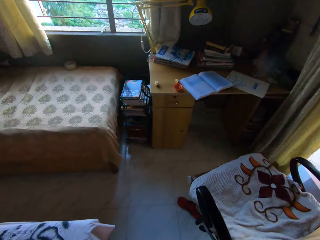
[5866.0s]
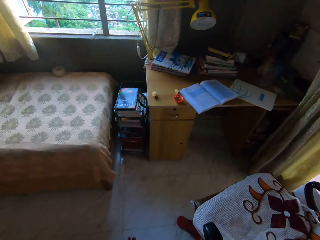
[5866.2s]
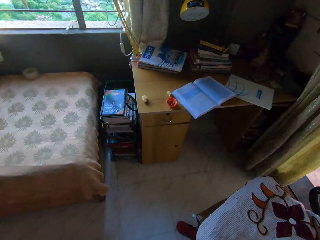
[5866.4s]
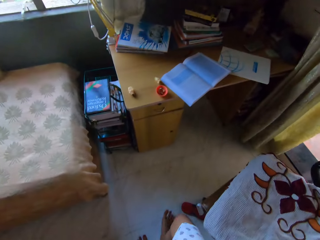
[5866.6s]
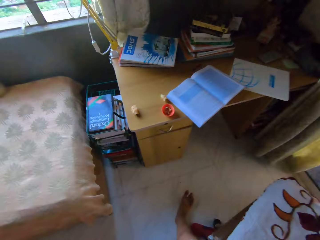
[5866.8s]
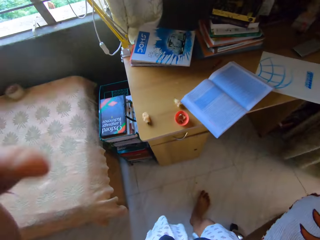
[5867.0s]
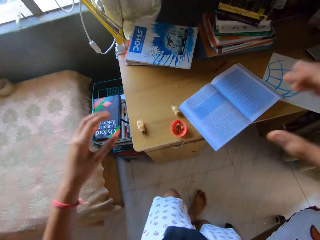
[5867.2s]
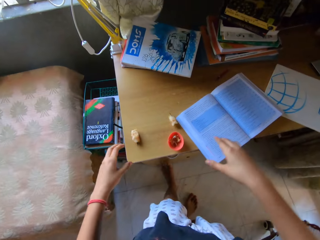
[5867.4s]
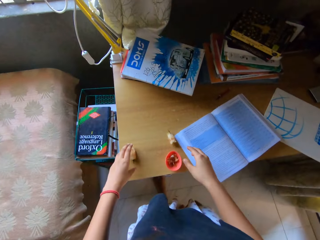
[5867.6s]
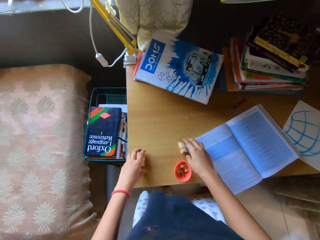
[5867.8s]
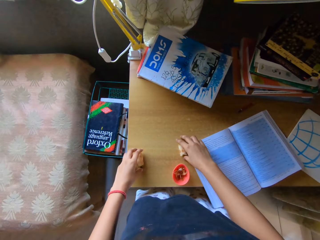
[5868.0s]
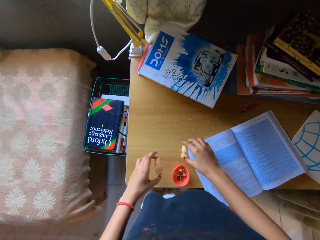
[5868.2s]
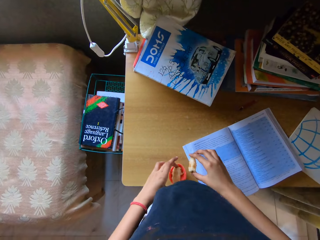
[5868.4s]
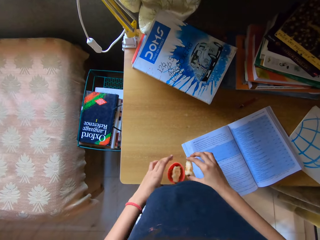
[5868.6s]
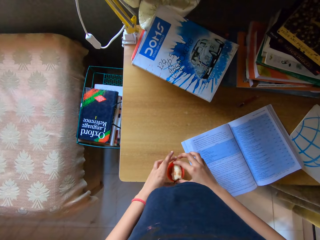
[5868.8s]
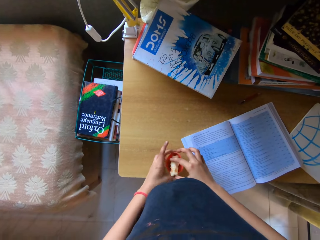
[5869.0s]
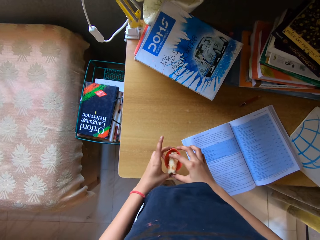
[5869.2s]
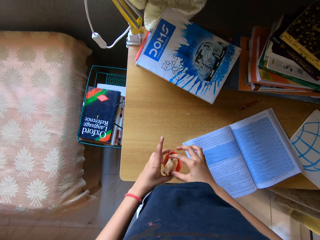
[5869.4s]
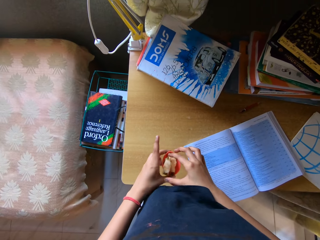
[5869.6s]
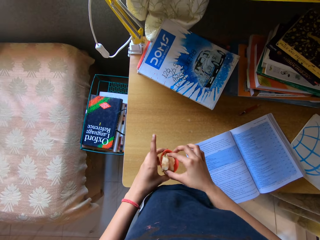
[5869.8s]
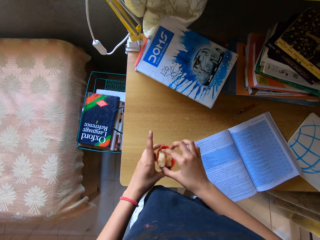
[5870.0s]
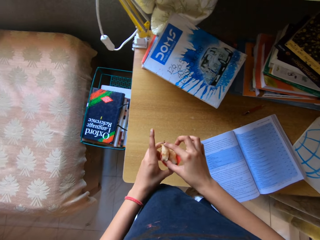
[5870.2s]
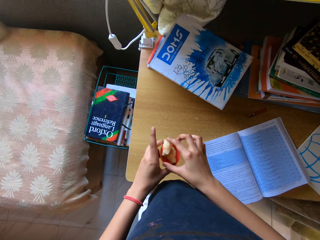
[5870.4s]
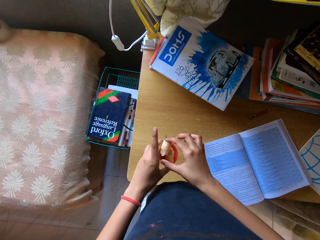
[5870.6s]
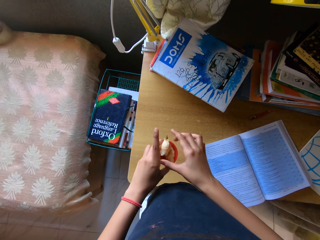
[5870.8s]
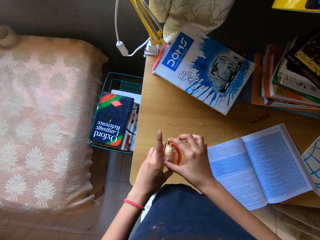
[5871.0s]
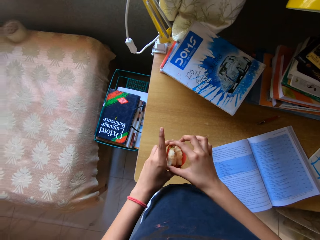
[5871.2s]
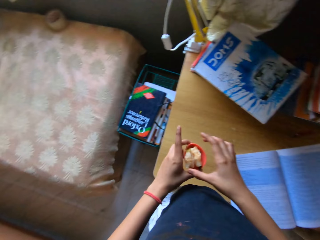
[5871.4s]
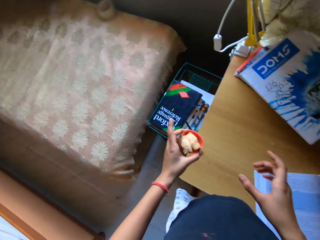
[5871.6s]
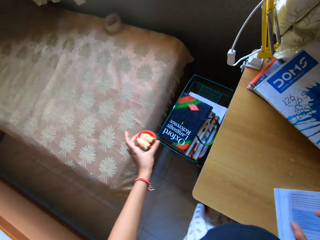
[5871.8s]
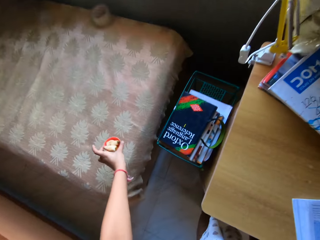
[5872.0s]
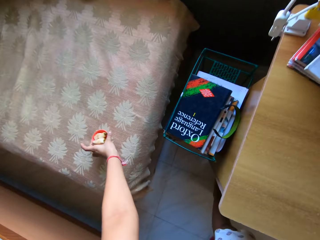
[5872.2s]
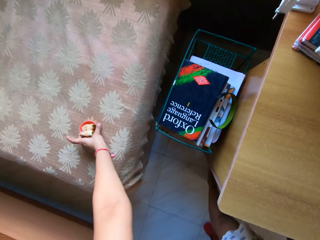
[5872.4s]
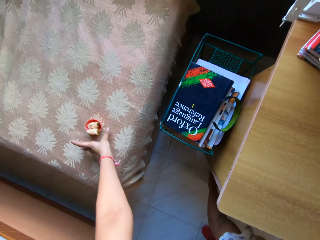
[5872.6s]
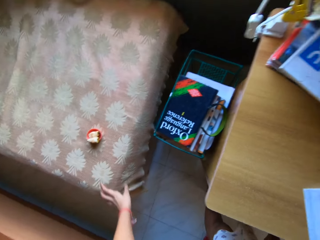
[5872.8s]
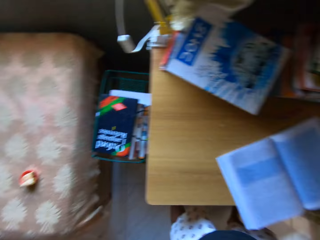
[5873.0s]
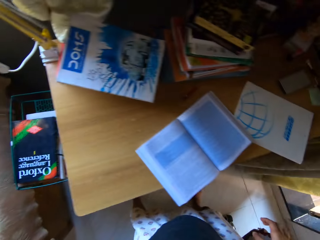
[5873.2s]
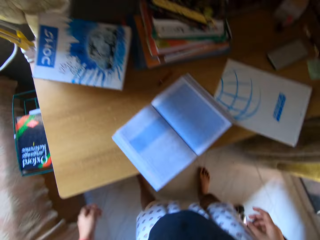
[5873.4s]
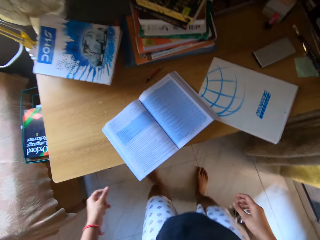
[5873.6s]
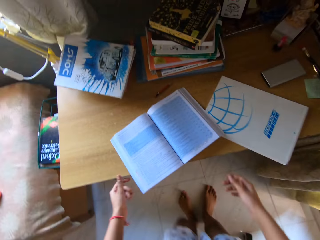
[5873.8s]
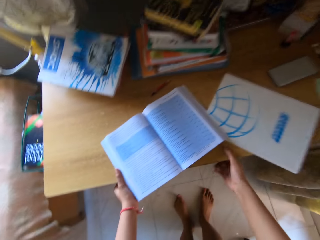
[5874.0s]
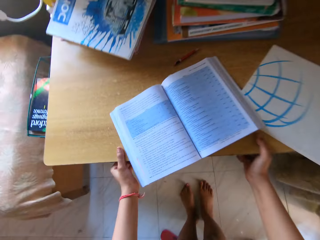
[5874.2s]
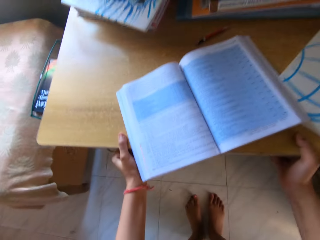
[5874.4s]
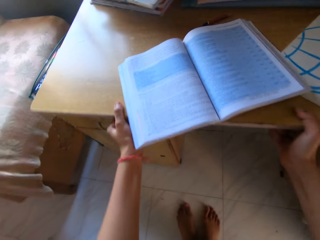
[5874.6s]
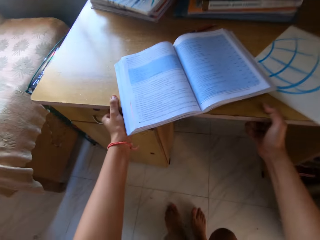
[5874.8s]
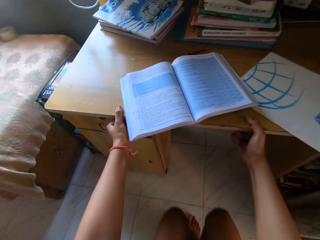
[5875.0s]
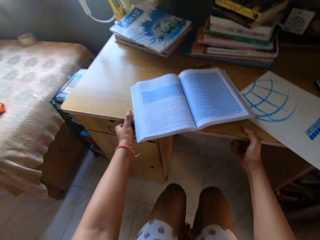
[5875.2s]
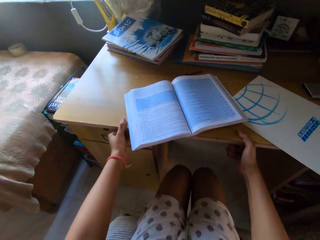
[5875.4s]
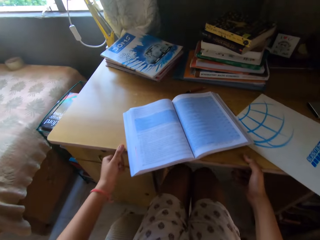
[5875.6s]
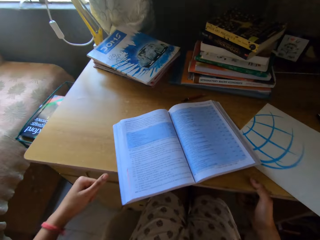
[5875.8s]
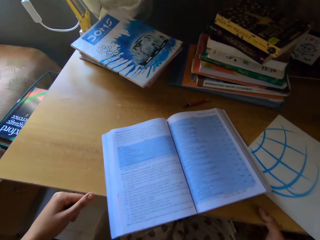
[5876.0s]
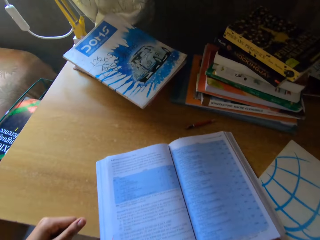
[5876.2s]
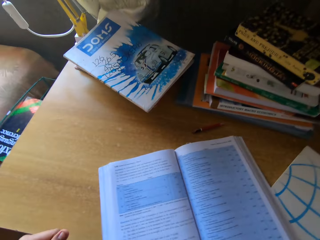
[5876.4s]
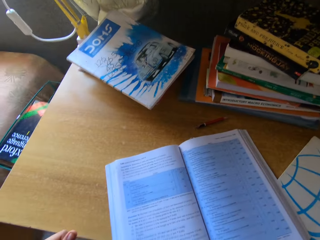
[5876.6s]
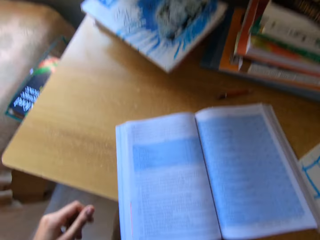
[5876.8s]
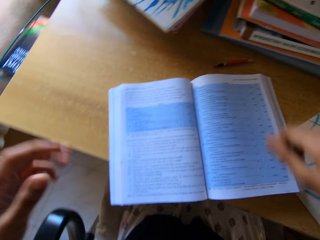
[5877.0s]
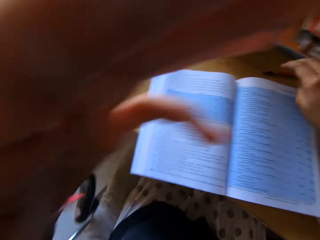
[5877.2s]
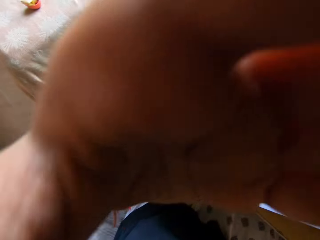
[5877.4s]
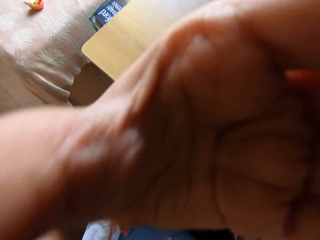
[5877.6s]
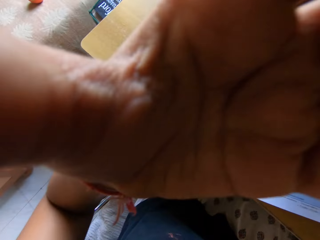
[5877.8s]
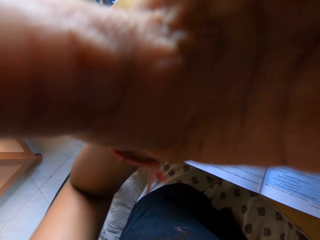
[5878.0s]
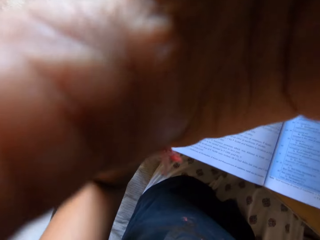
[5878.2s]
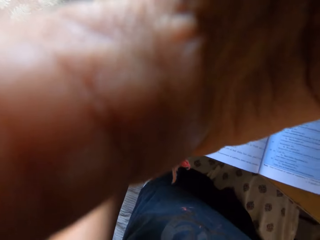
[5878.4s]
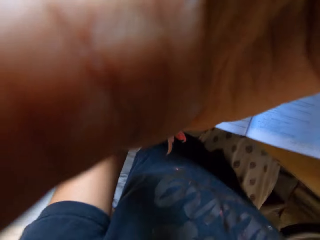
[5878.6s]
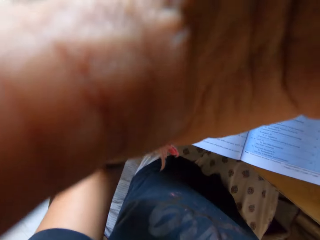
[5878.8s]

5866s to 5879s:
The camera wearer takes the apple remains on the table. They drop the apple remains in a tin or lid. They take the tin. They adjust the apple remains on the tin. They put the tin on the mattress. They turn to the desk. They touch the table with the hand. They sit on the chair. They move with the chair. They touch the face. They move the hands. They adjust the camera.

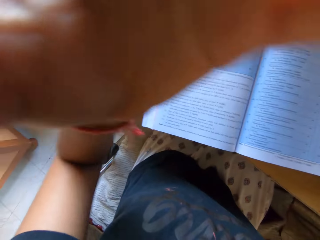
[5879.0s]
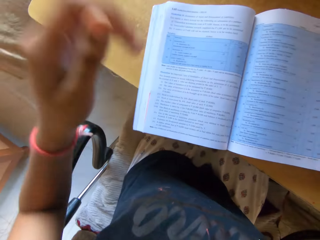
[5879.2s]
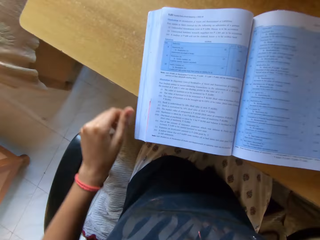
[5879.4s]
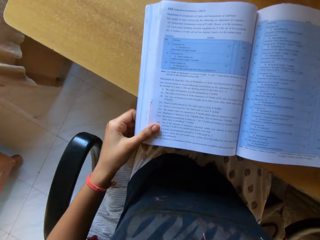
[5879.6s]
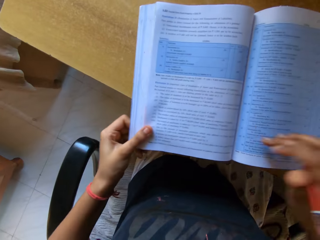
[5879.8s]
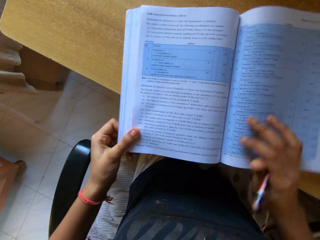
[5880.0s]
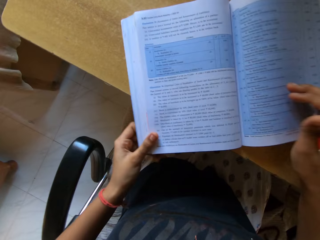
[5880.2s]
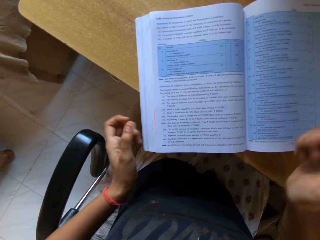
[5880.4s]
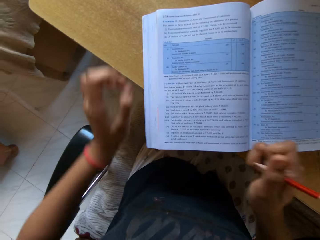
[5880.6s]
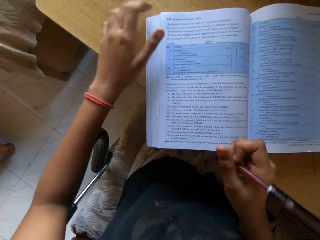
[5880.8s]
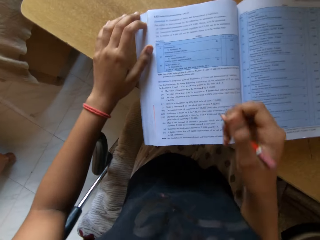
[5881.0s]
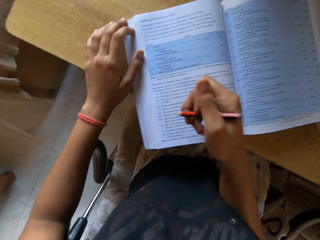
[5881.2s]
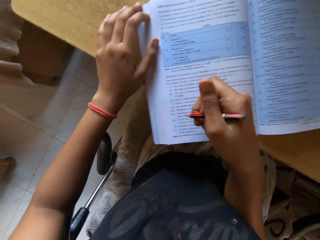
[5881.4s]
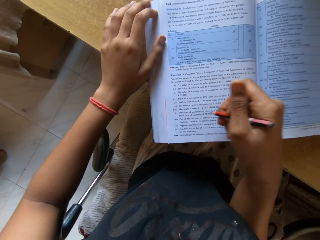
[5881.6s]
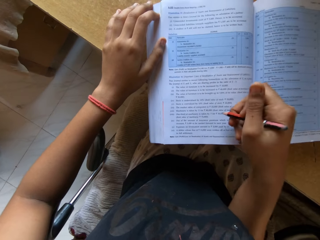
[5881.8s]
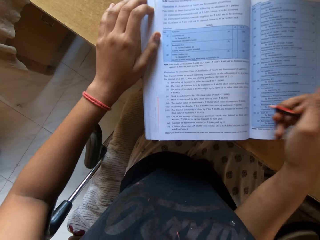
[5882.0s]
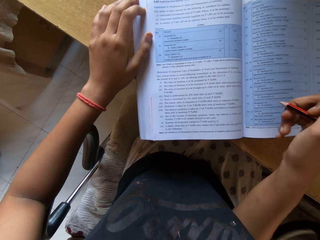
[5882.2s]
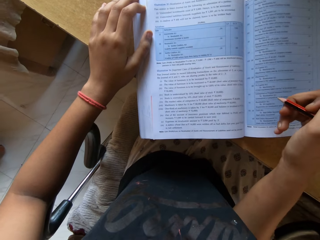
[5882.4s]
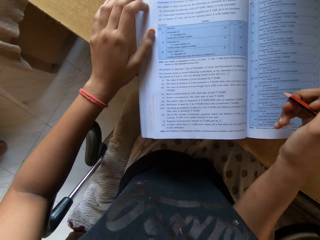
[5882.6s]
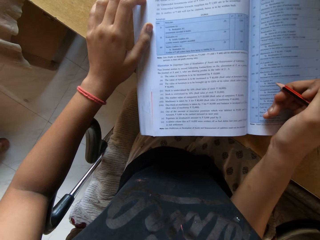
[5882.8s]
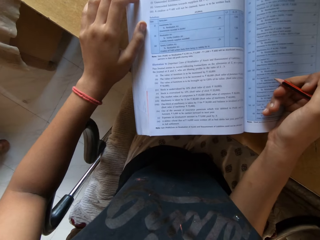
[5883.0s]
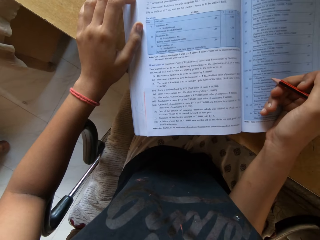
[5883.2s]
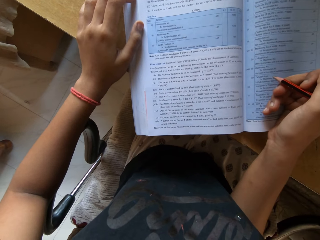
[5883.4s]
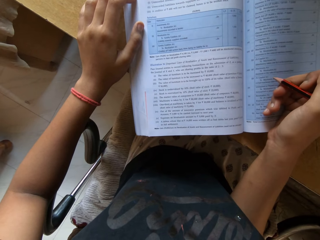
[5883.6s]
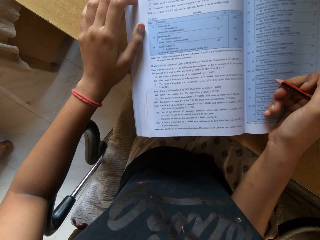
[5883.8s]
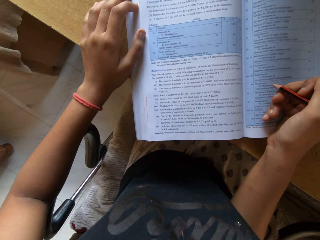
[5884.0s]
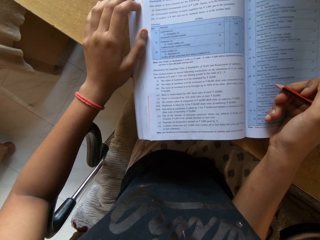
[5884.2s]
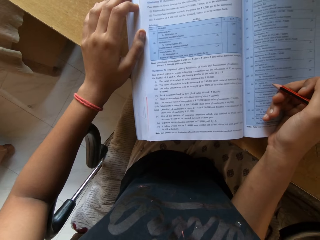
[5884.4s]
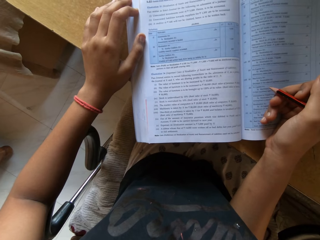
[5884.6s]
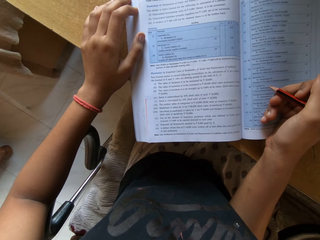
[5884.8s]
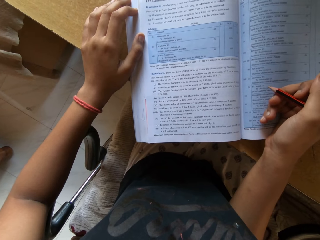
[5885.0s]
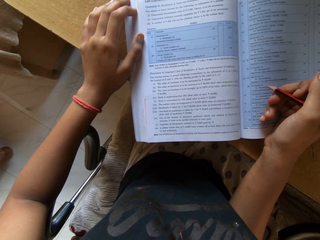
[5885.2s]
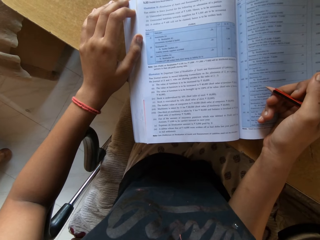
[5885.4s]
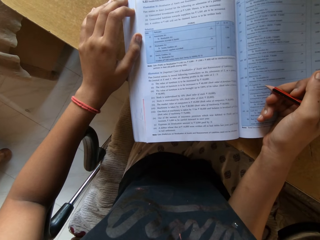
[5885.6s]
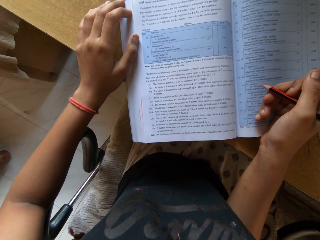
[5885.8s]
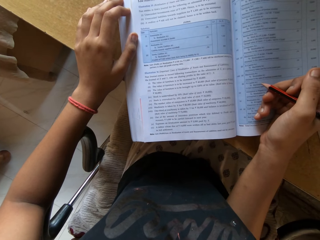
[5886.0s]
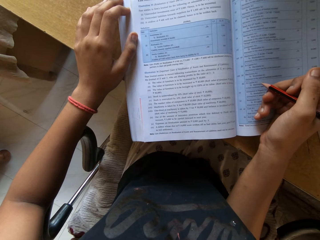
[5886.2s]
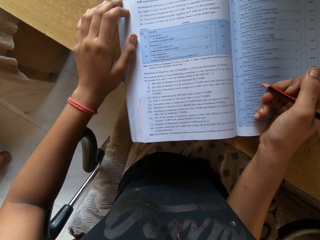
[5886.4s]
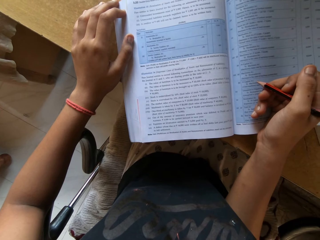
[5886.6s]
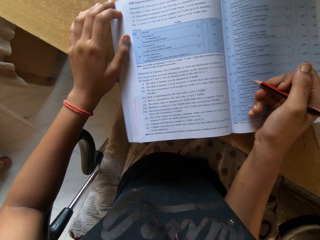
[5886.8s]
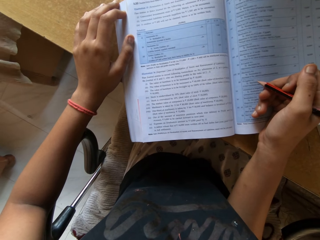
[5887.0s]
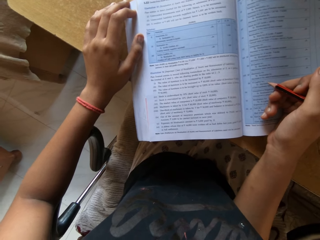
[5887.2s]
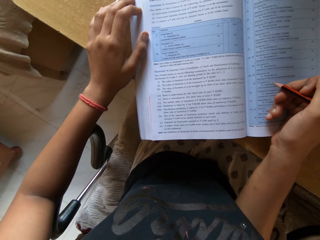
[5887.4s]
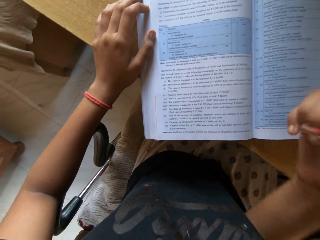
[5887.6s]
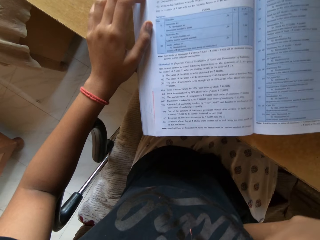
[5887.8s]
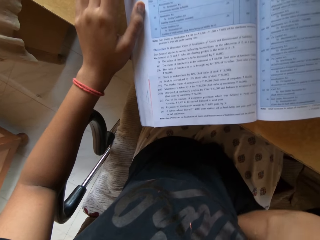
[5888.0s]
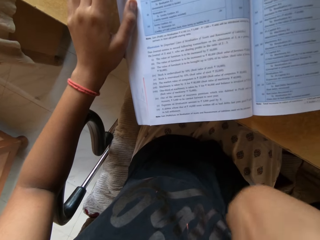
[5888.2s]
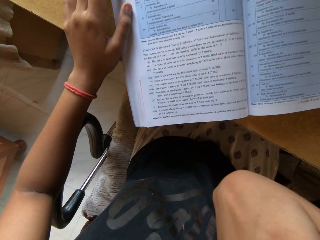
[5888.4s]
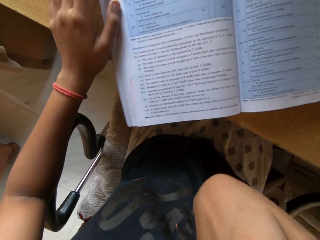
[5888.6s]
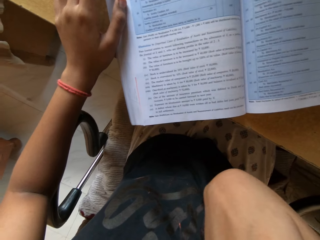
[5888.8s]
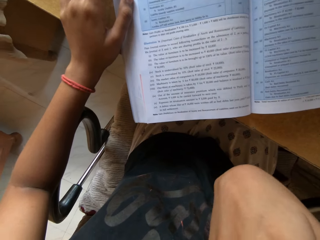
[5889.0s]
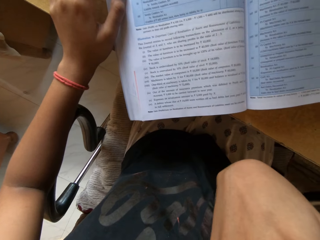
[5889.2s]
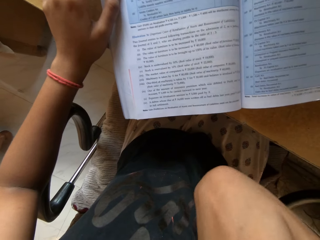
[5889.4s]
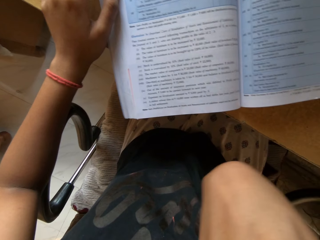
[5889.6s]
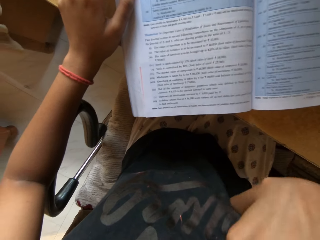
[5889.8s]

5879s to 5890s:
The camera wearer adjusts the book. They put the hand on the desk. They point at the writings in the book. They move a hand over the book. They put a hand on the book. They look at the book. They raise the hand. They move a hand.
